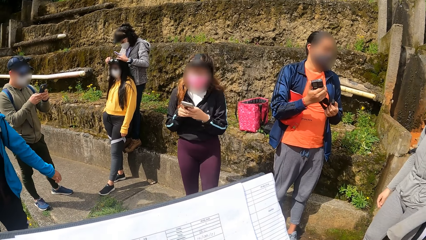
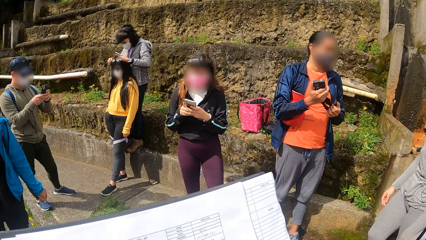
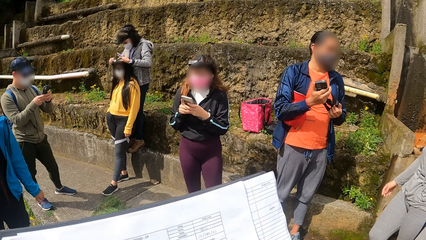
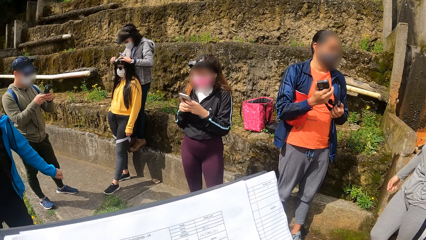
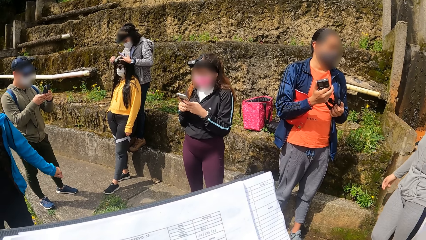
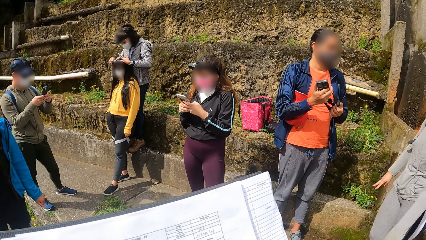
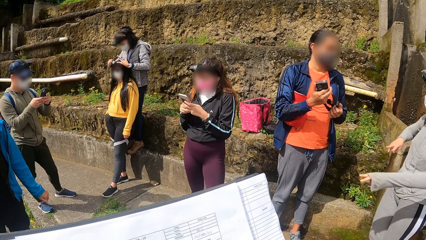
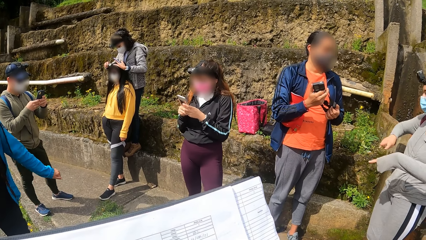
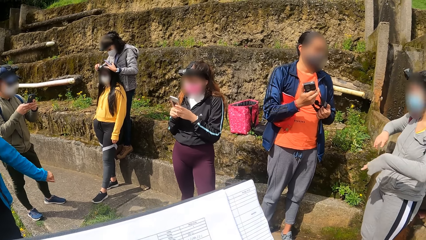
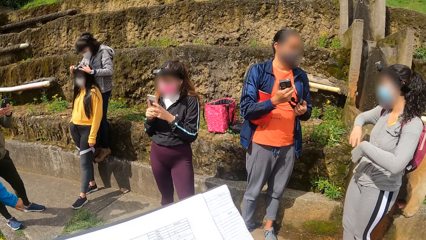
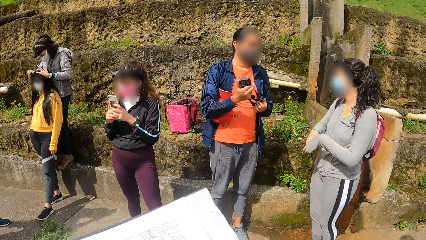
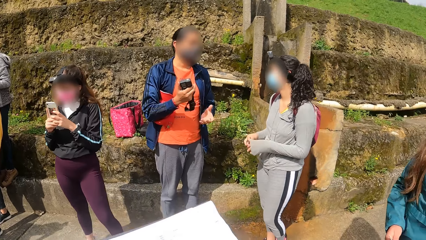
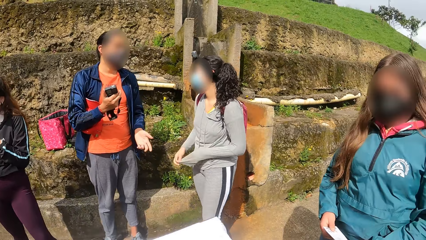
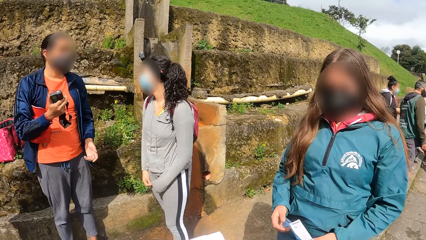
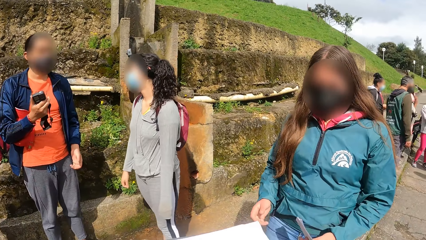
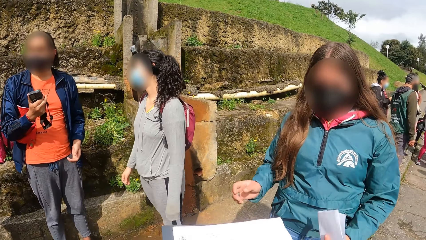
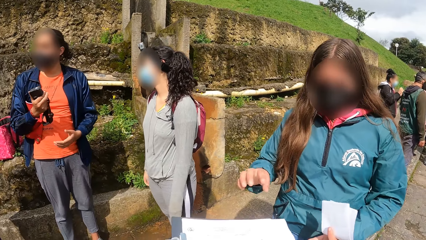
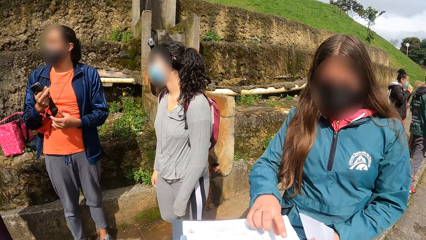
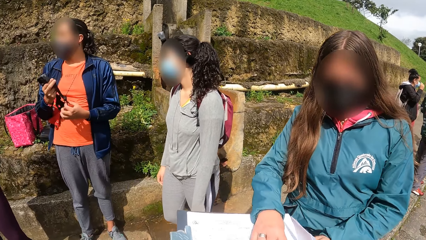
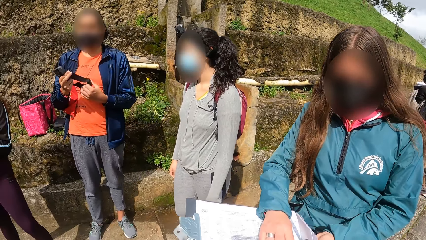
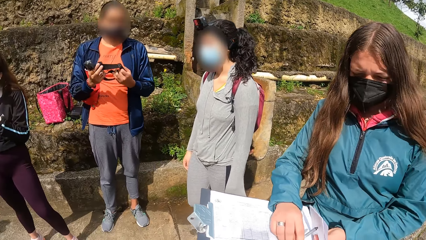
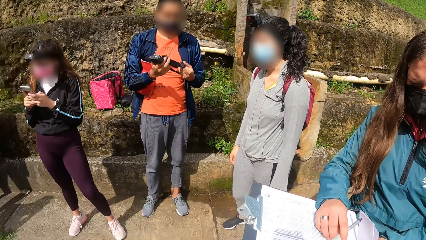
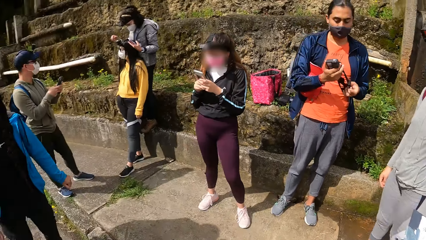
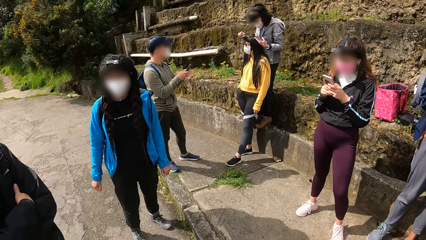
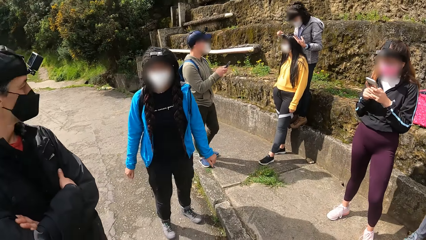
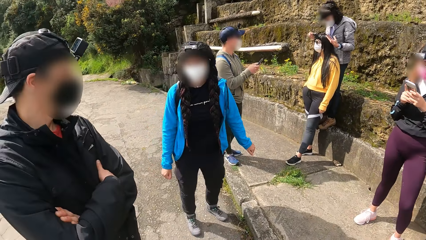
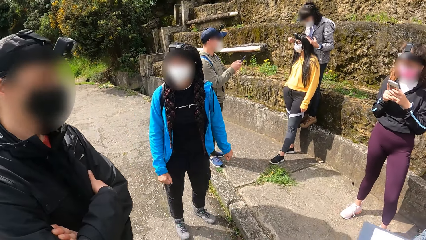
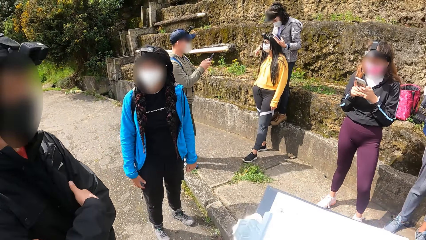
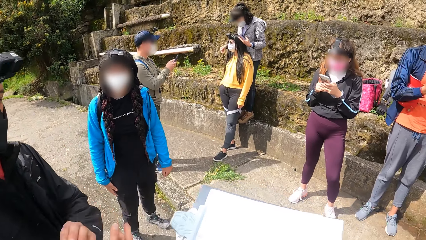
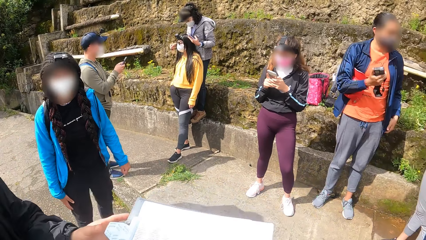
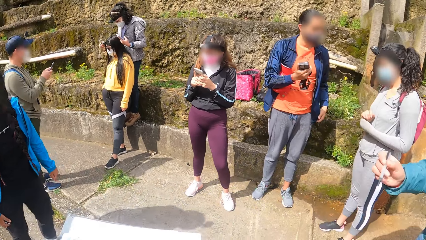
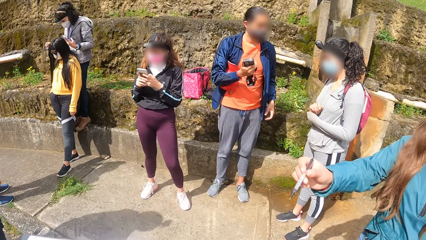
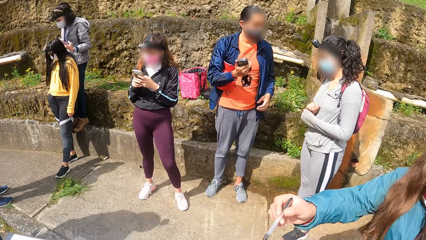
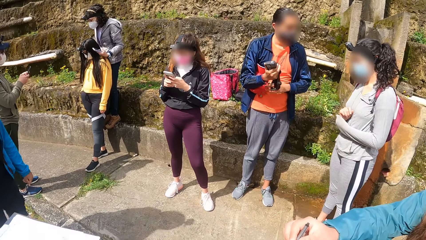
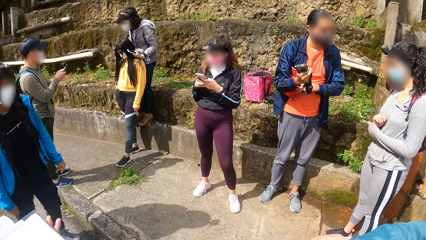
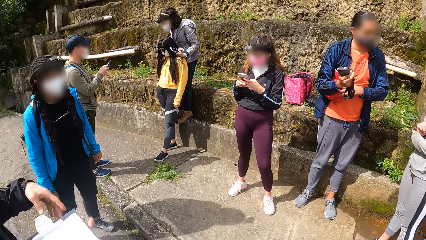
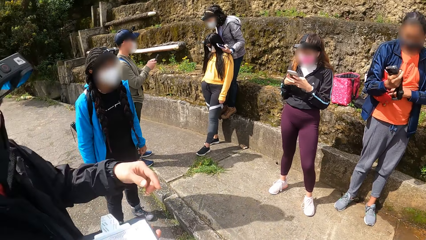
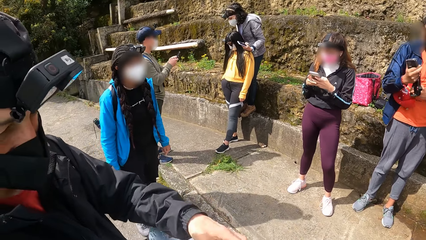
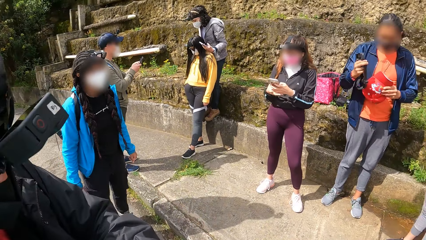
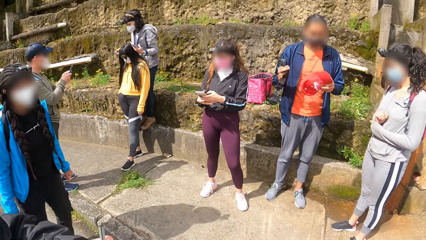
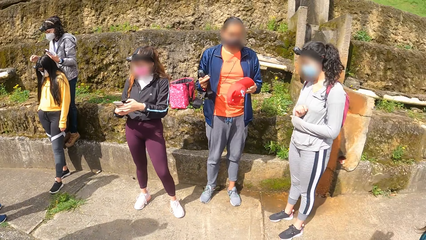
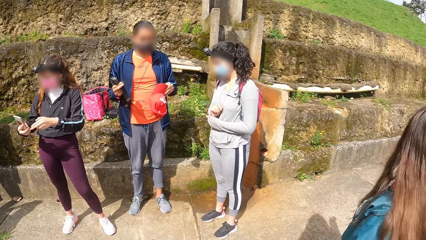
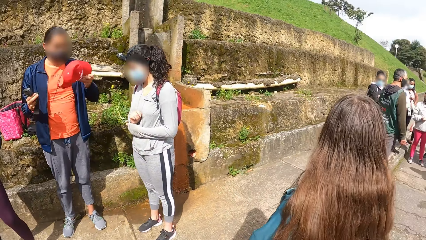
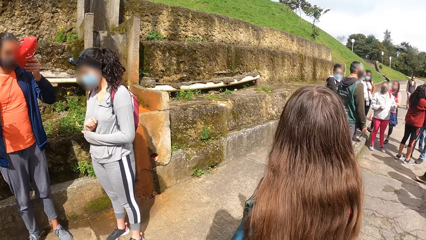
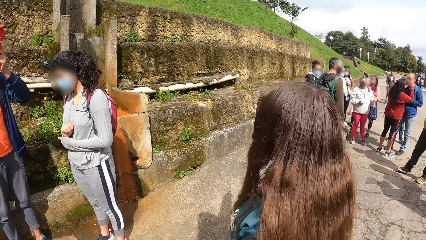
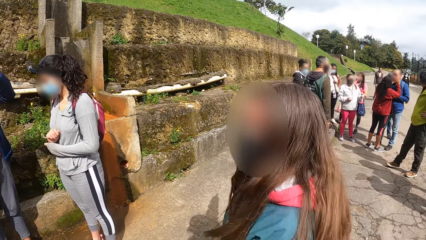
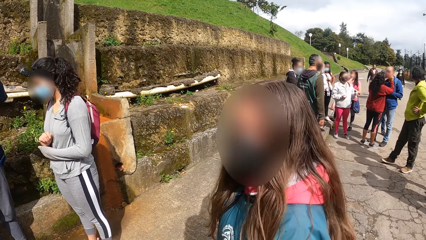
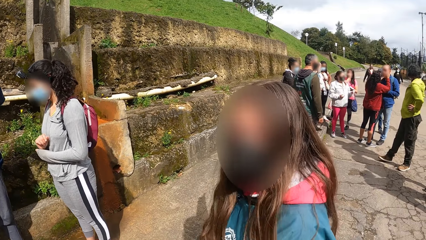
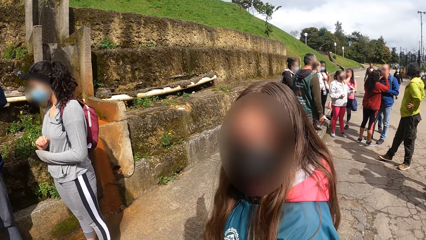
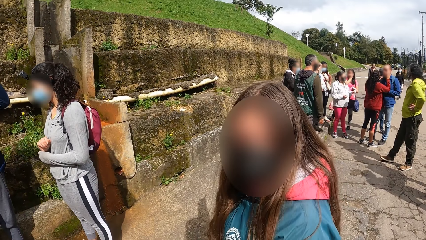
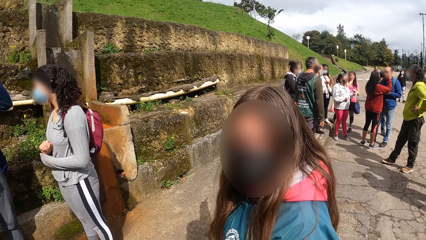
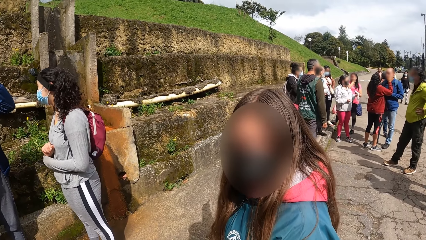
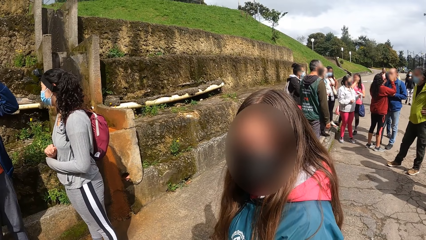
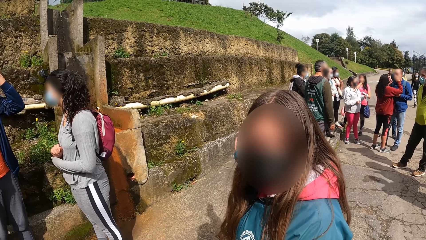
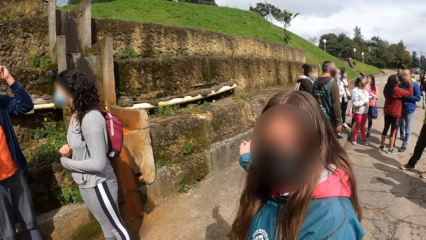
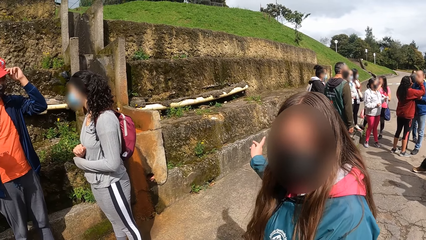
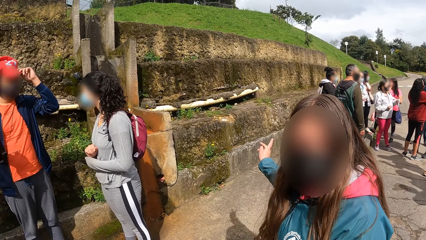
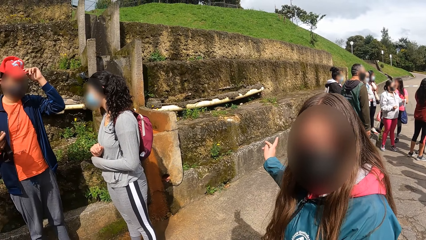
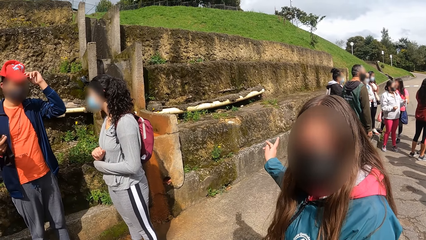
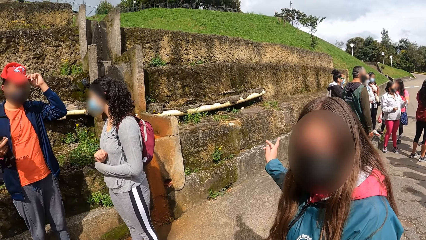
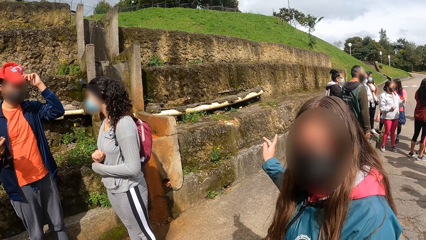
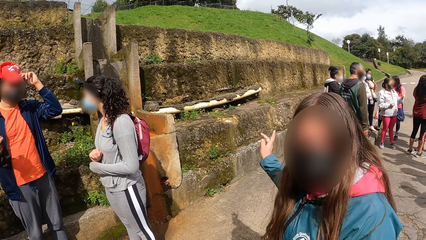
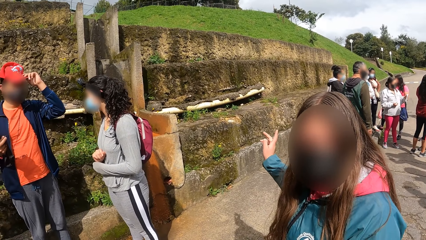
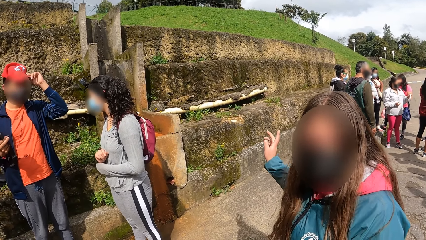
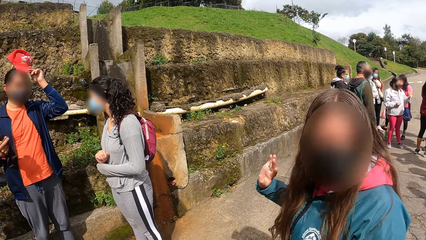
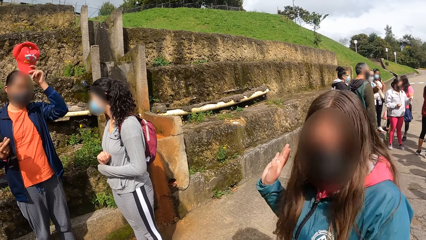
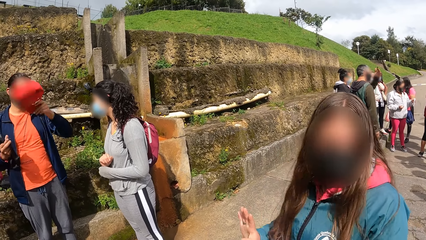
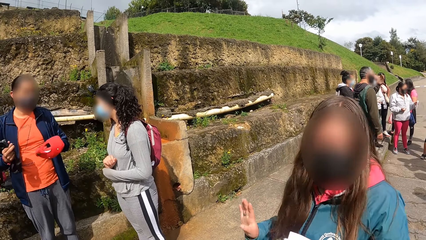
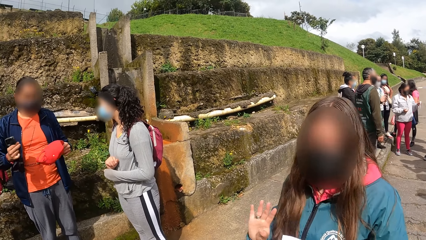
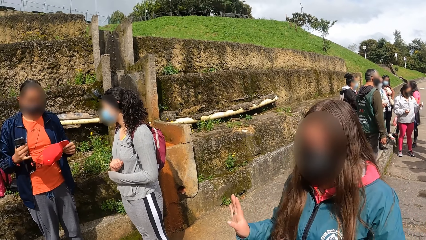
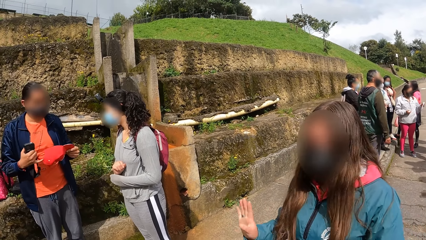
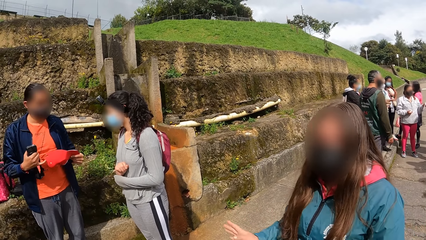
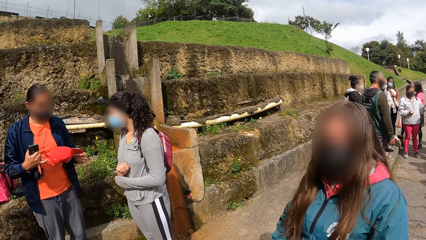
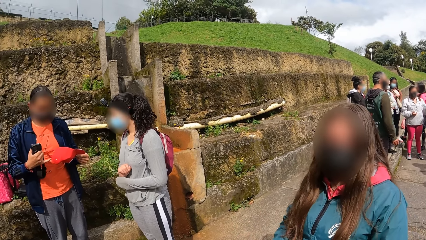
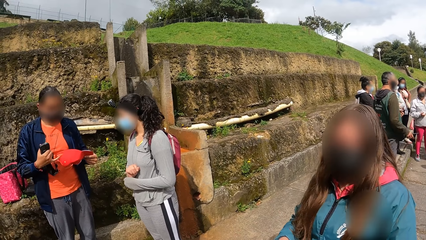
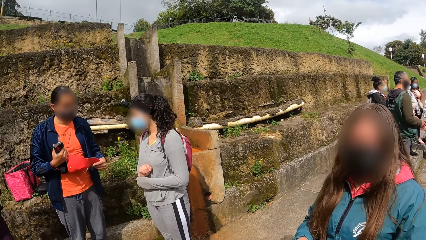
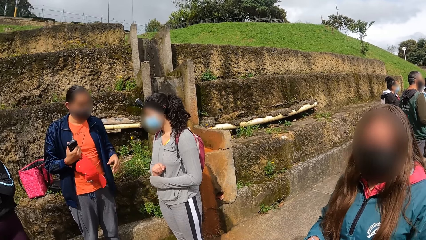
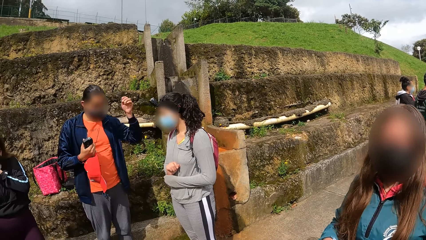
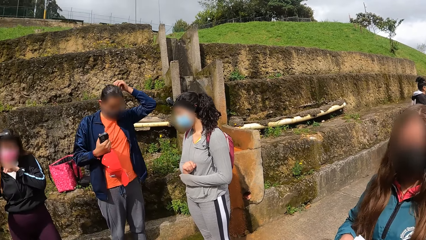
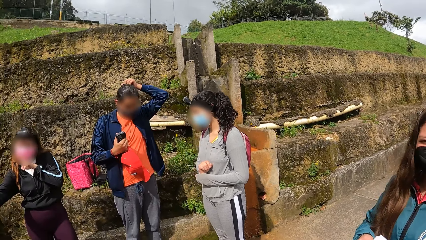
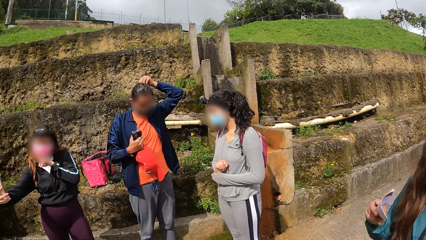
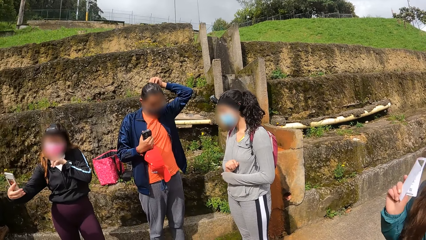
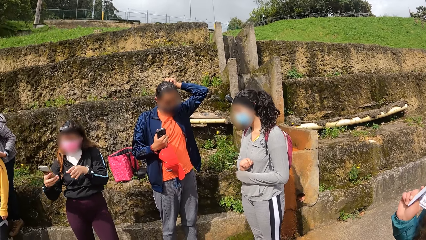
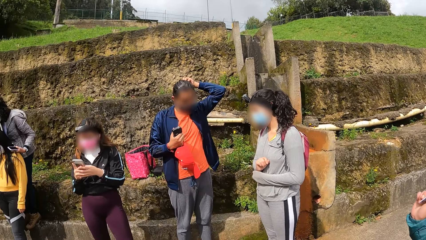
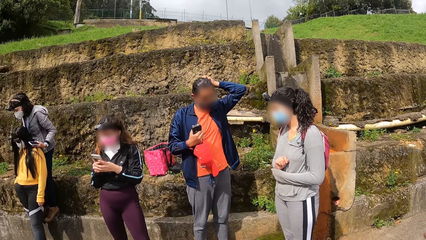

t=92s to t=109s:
The camera wearer passes the notebook in her hands to a sixth woman. The sixth woman collects the notebook from the camera wearer with both hands. The camera wearer passes the notebook in her hands to the first man. The first man collects the notebook from the camera wearer with both hands. The sixth woman passes the pen in her right hand to the first man. The first man collects the pen from the sixth woman with his left hand. The camera wearer interacts inaudibly with the sixth woman. The sixth woman points at a group of people with her right hand. The sixth woman talks to the camera wearer.
